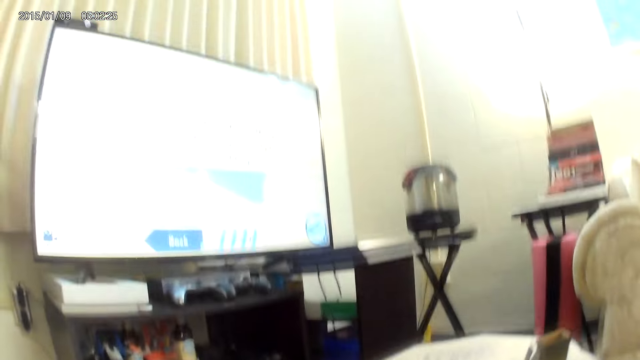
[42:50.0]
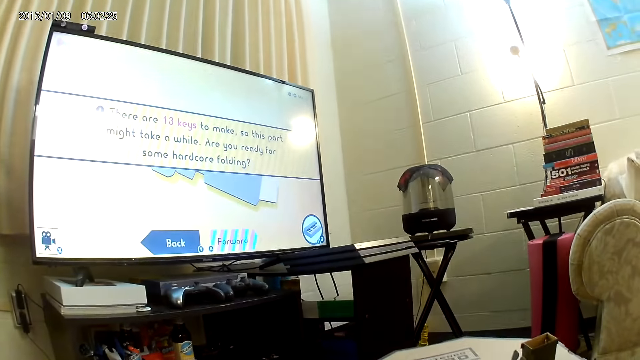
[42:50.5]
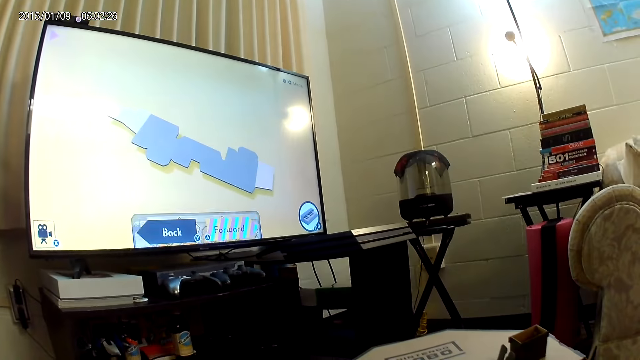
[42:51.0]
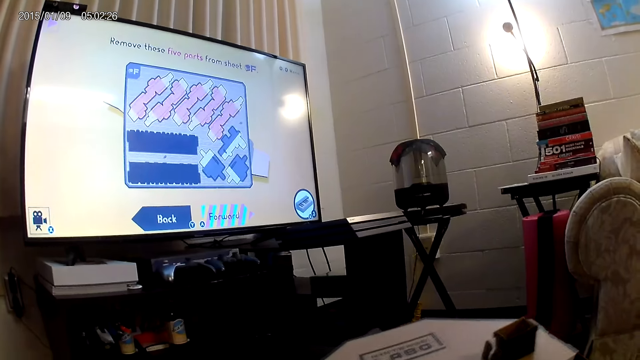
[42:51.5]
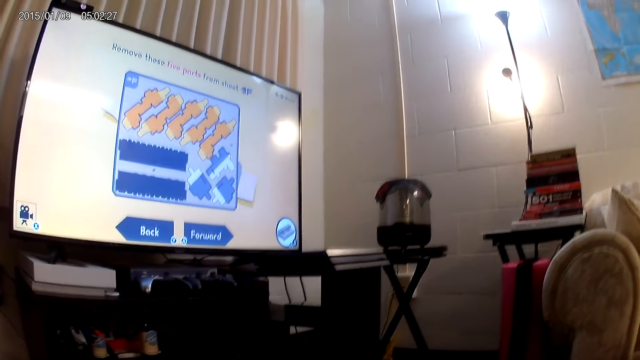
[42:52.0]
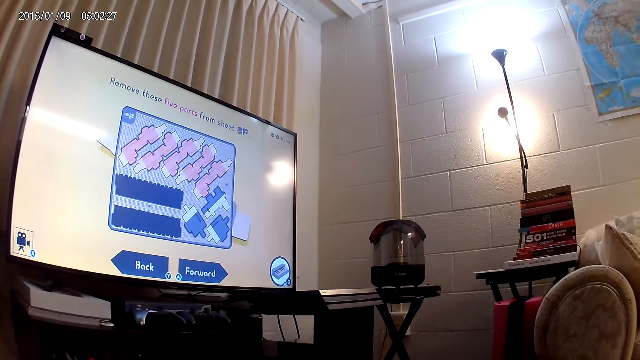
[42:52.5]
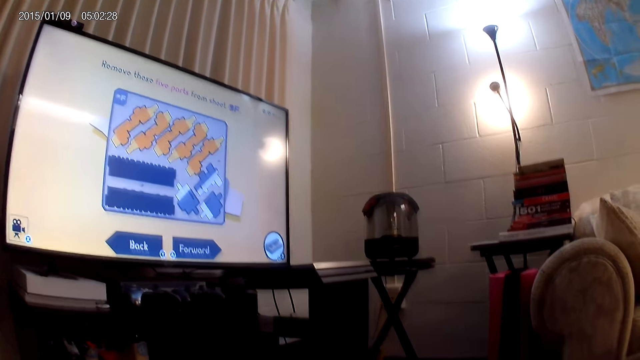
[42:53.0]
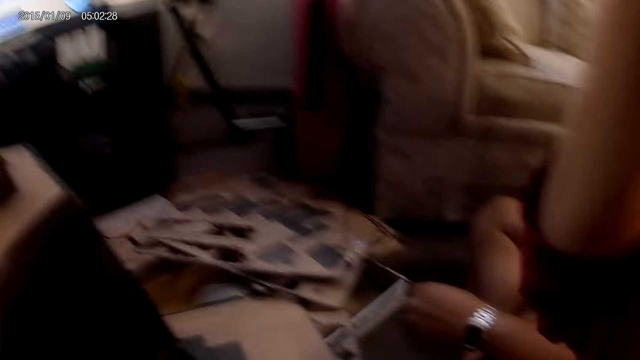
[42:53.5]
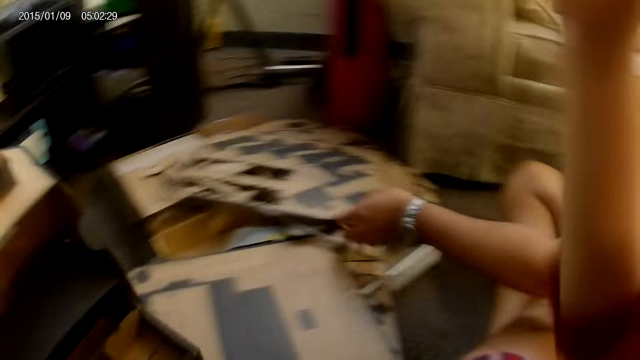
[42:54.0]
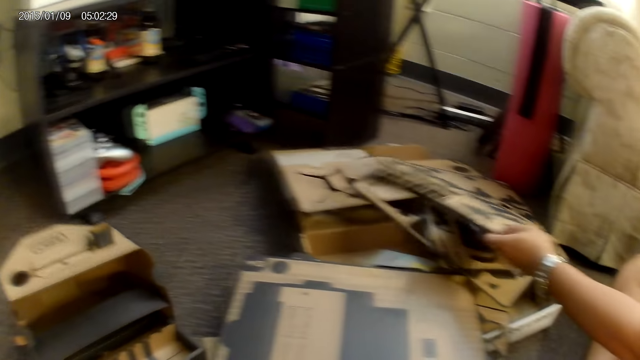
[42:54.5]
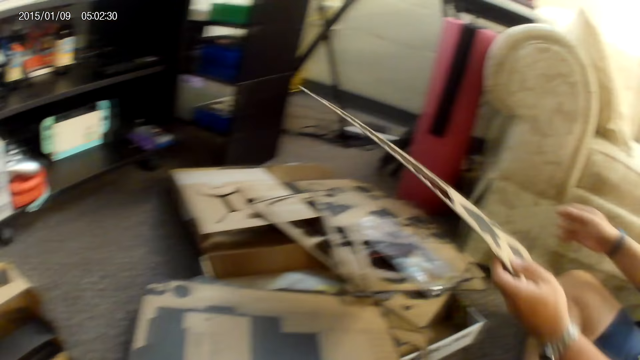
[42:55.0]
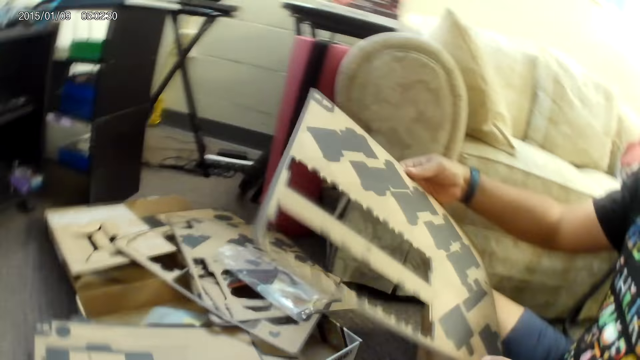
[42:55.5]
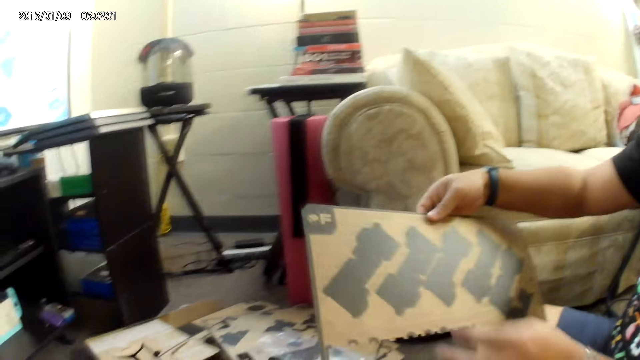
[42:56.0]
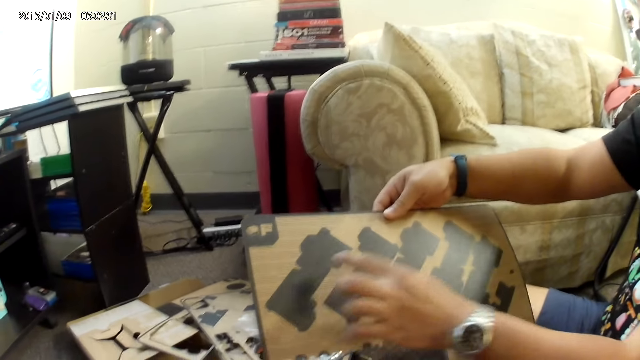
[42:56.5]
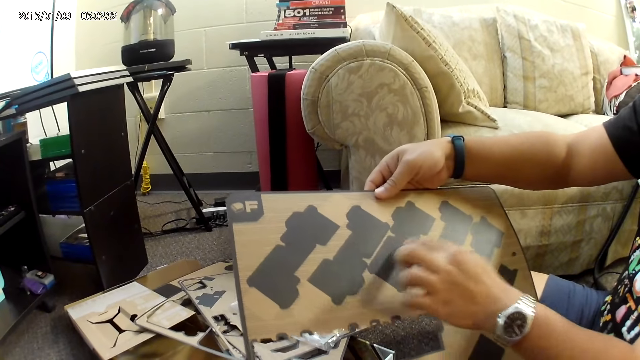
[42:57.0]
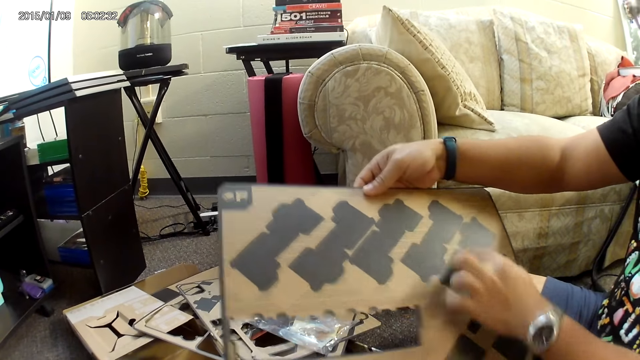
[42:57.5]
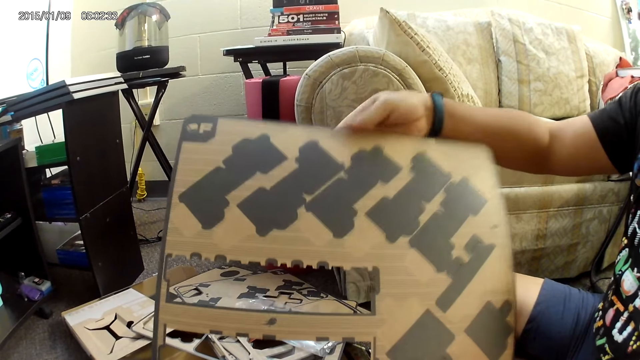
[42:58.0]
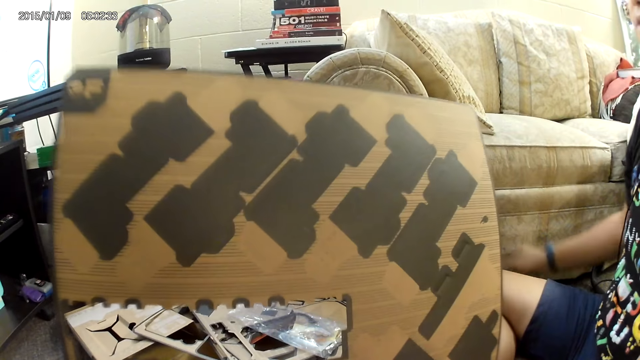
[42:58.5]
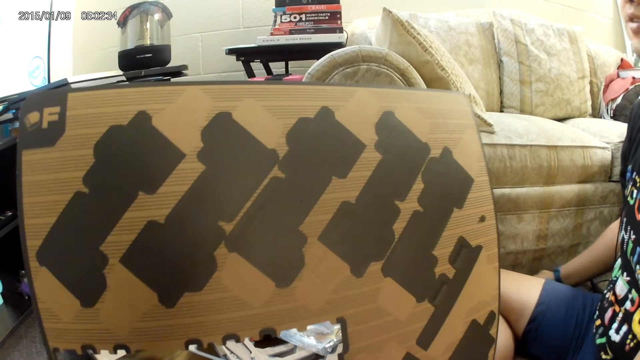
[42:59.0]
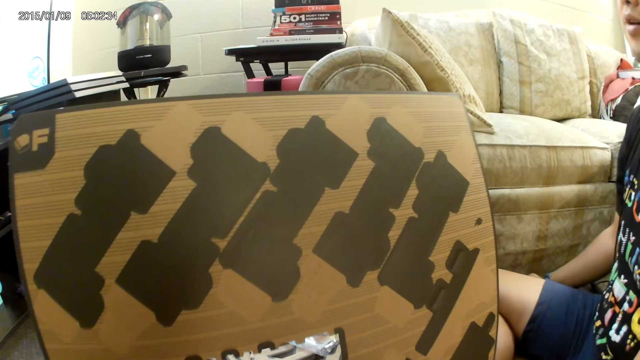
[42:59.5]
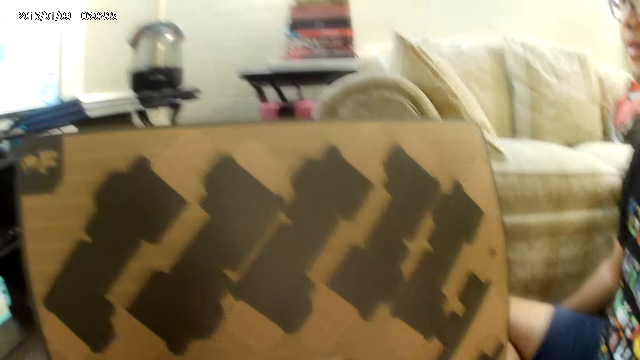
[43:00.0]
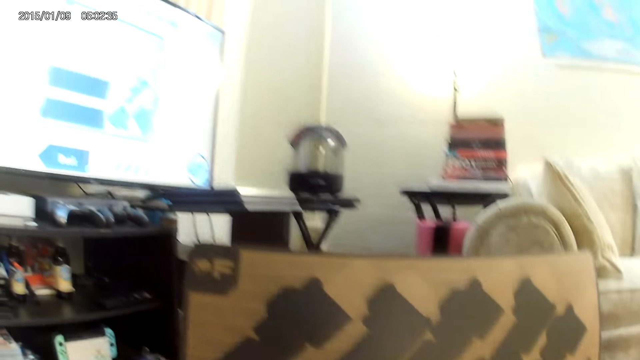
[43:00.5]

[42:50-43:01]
The camera wearer holds the box. She adjusts the camera on her head with her right hand. A man picks up the cardboard from the stack of cardboards with his left hand. The camera wearer puts the box down. The man holds the cardboard with his right hand. He touches the cardboard with his left hand repeatedly. The camera wearer collects the cardboard from the man with her right hand. She looks at the box.

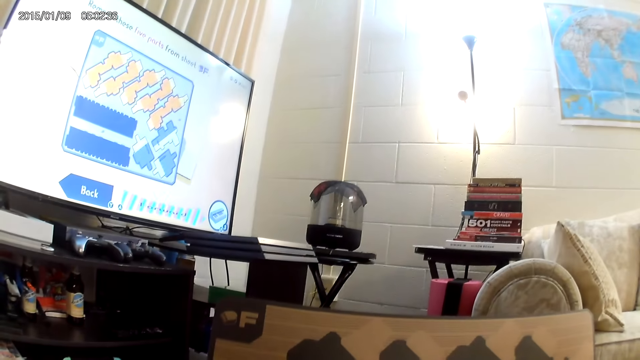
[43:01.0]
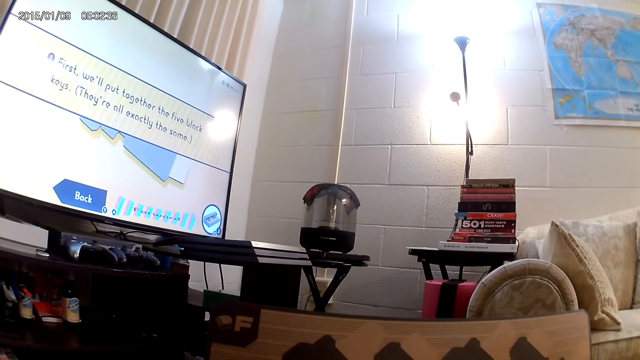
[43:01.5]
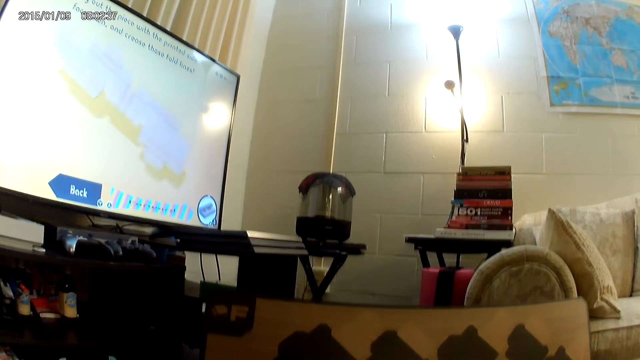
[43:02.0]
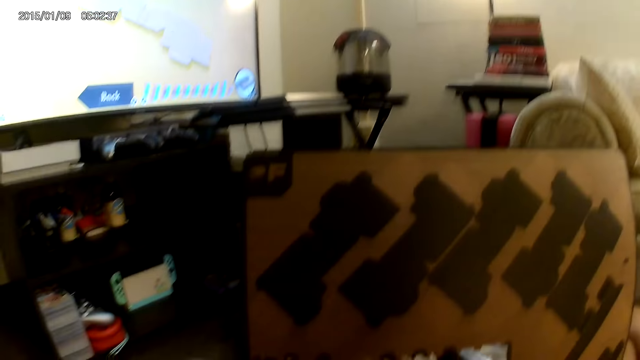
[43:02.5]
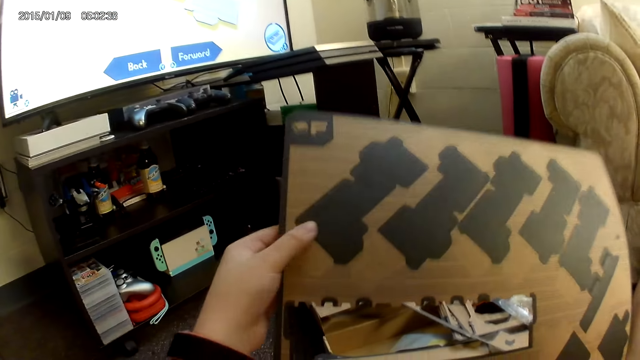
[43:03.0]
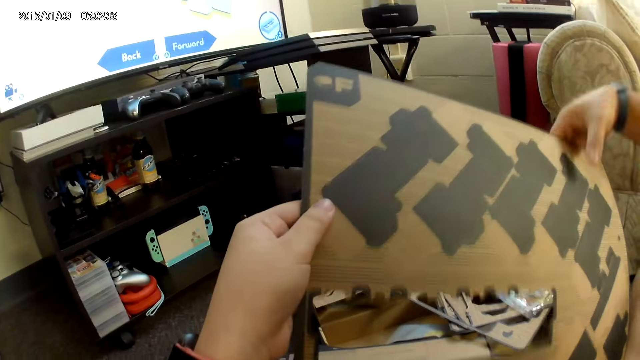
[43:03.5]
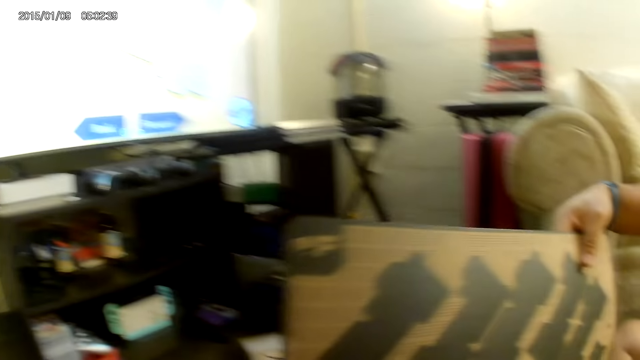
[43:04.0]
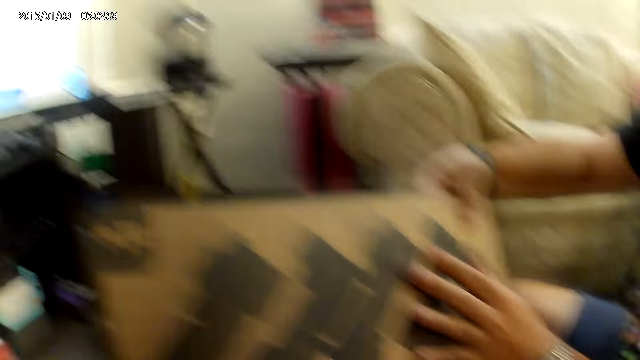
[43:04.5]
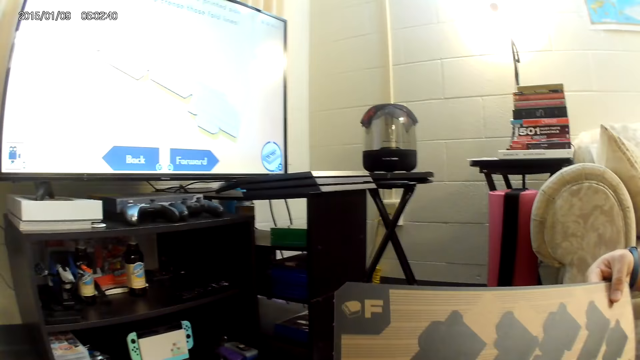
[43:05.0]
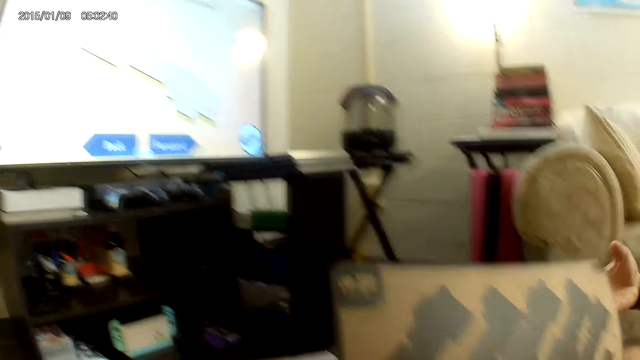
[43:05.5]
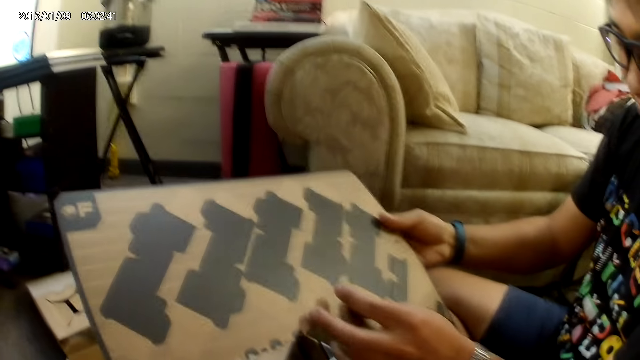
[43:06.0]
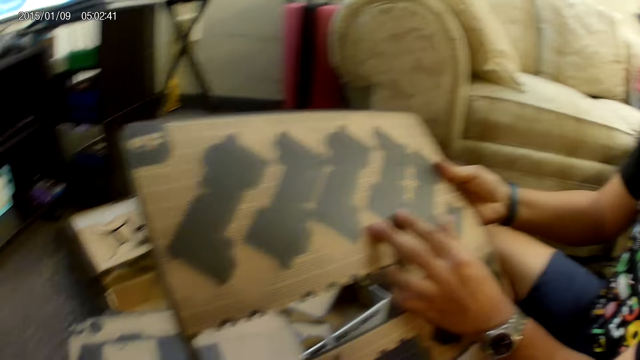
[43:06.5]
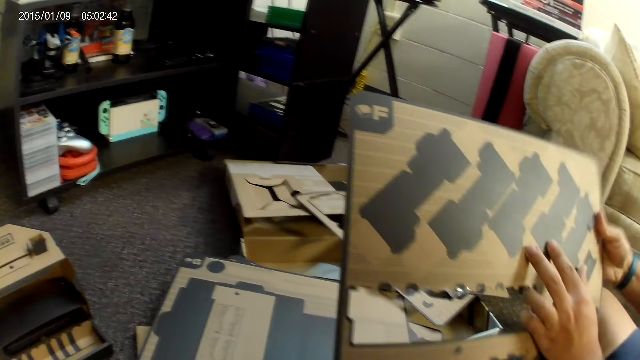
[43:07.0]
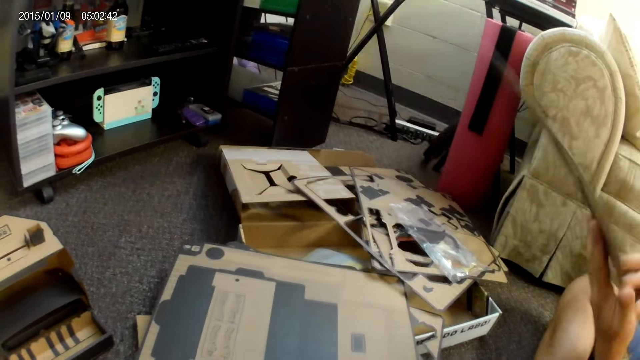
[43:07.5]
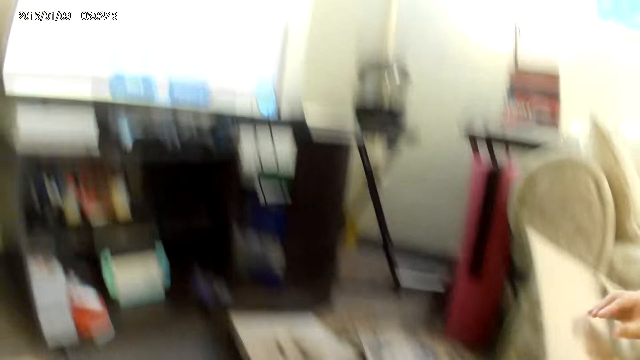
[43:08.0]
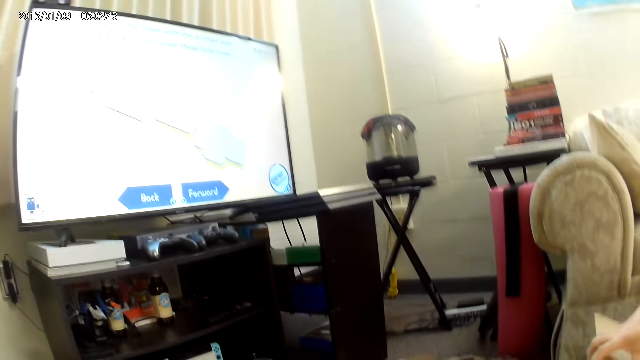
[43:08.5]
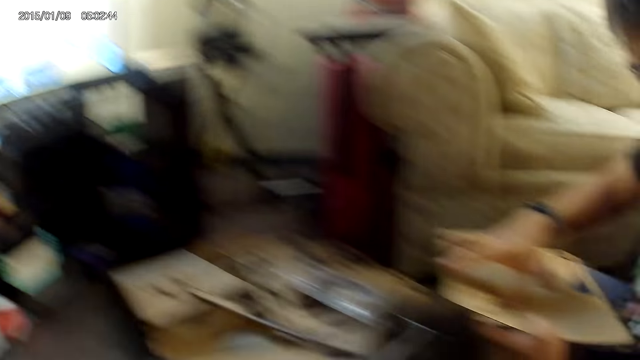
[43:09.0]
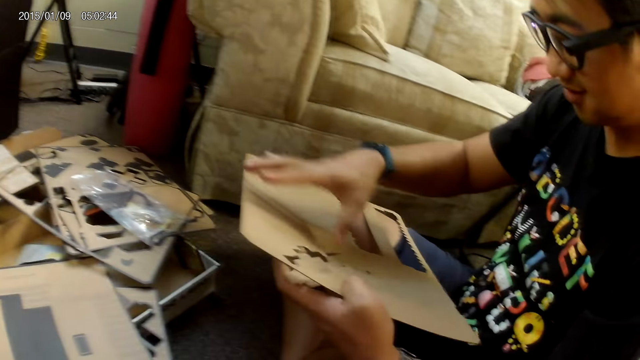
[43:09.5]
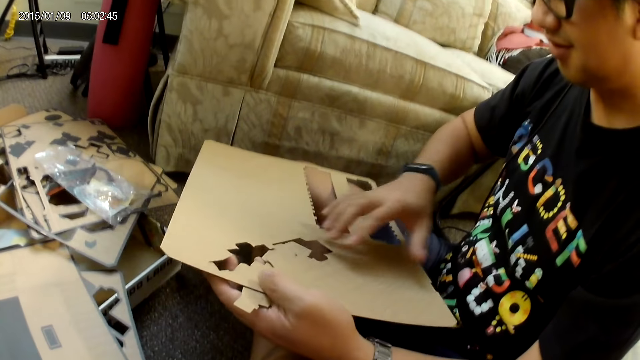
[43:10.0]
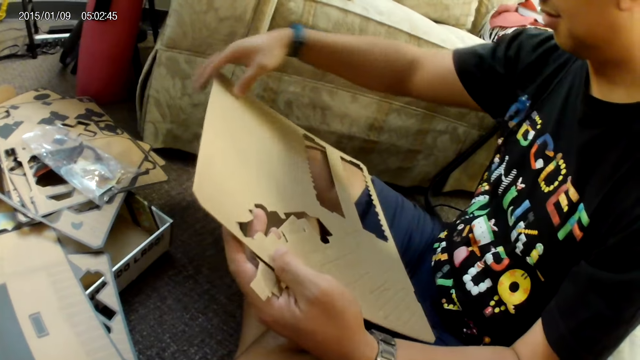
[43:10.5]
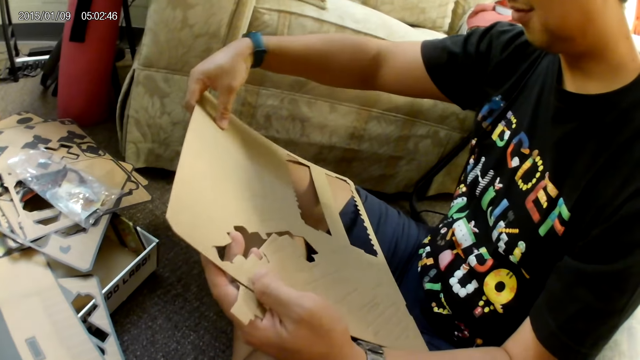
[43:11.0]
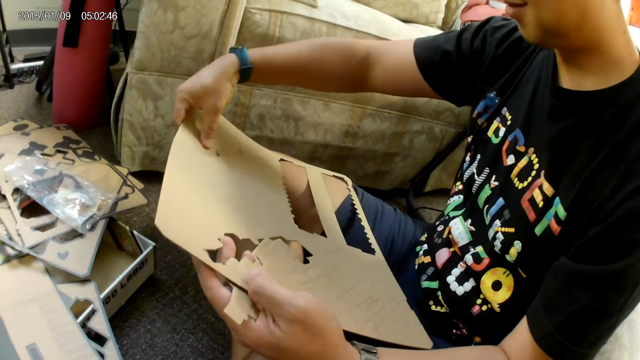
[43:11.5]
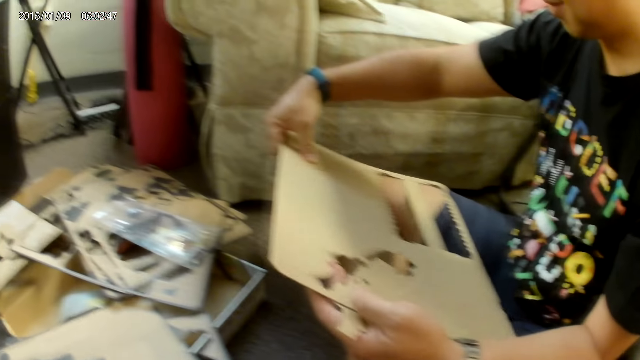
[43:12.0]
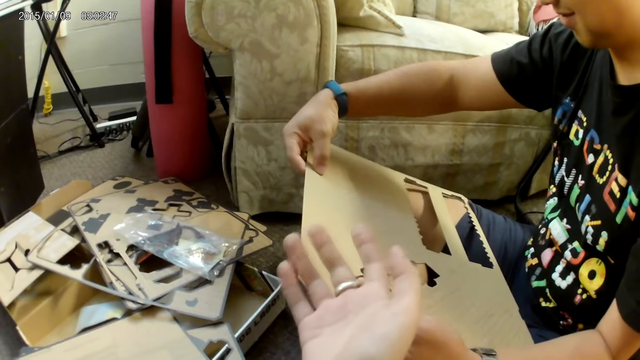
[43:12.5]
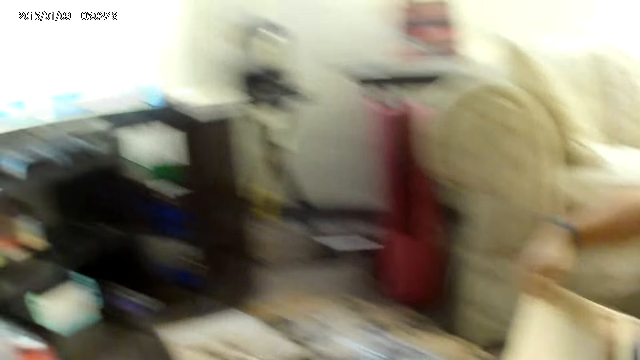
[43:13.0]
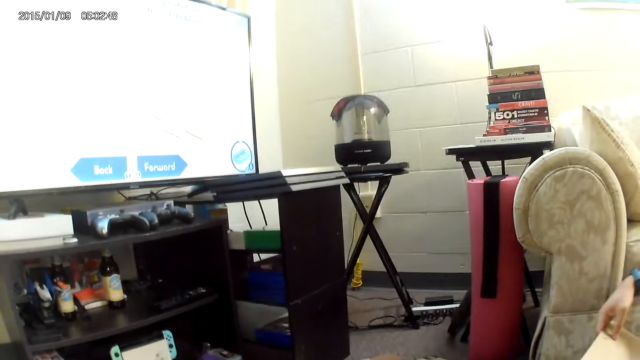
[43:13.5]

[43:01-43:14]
The camera wearer watches television. She looks at the box. She holds the cardboard with her left hand. A man touches the cardboard with his right hand. He touches the cardboard with both hands. He flips the cardboard to the other side with both hands. He picks up the box. He detaches the cardboard with his right hand. The camera wearer converses with the man. The man touches the cardboard with his right hand.
